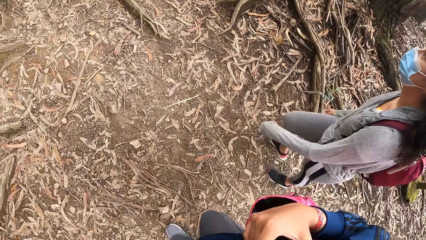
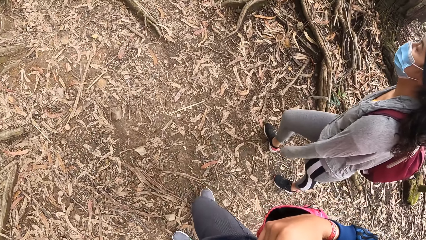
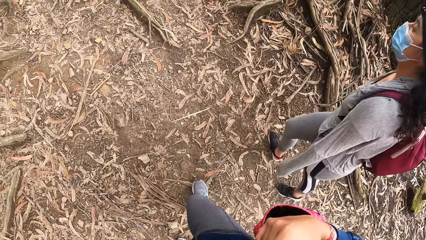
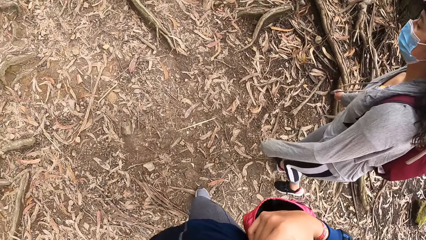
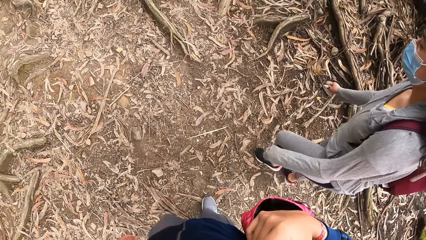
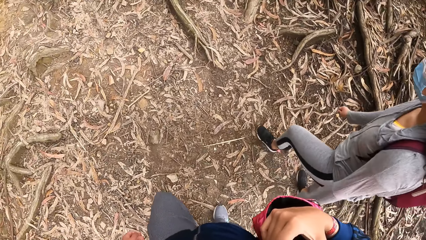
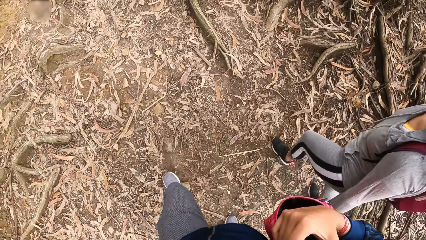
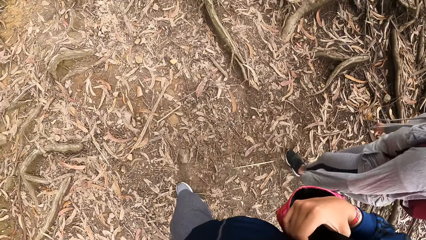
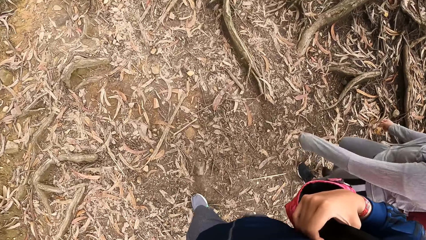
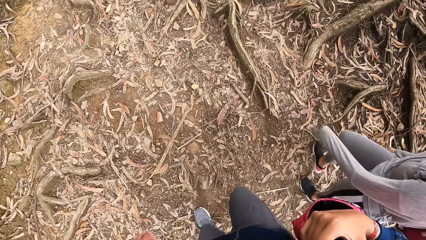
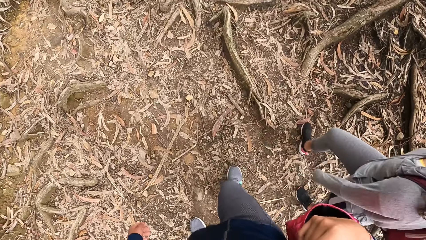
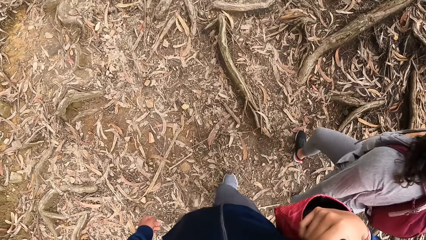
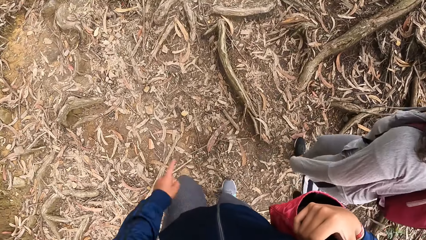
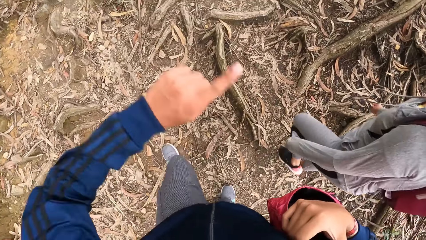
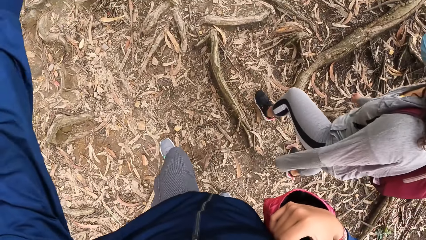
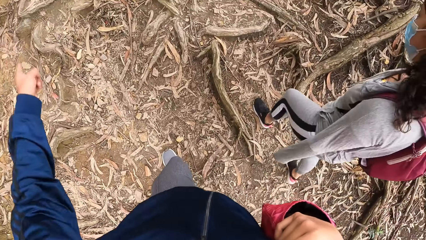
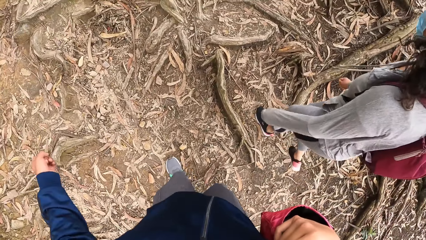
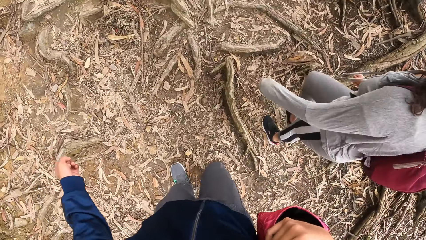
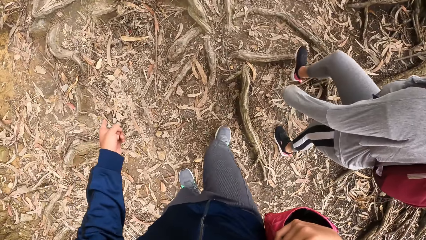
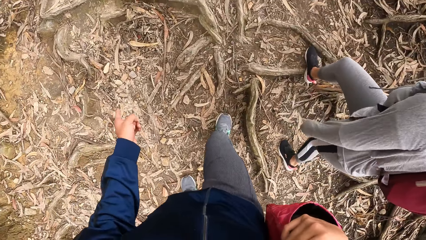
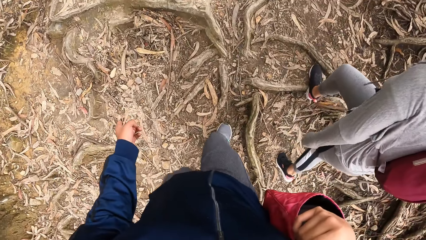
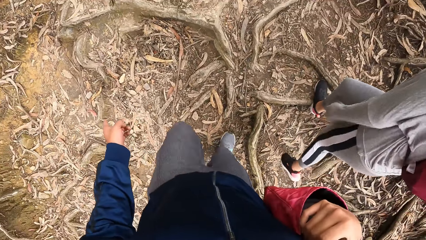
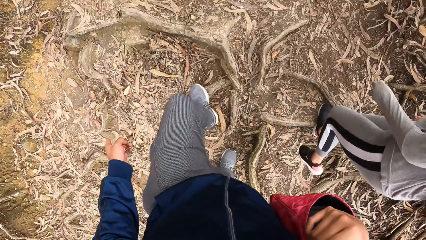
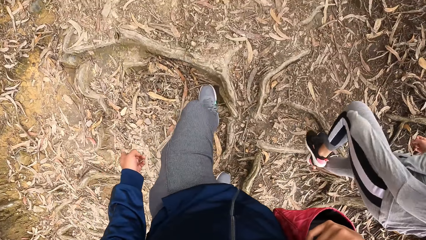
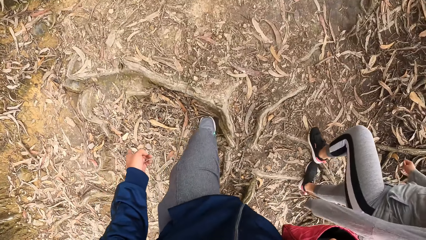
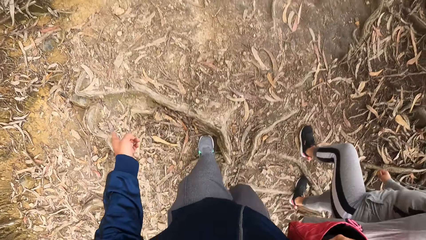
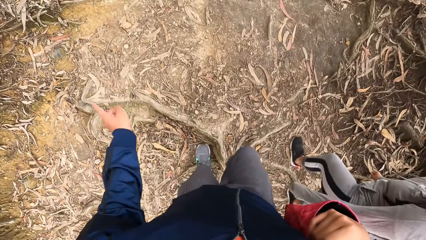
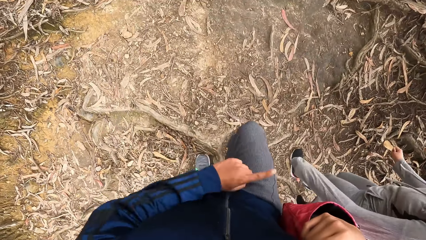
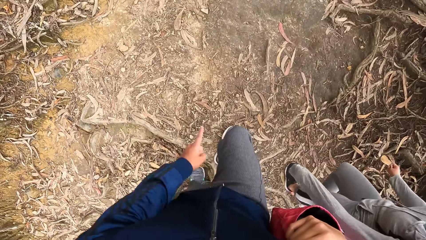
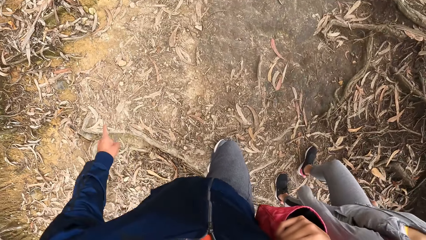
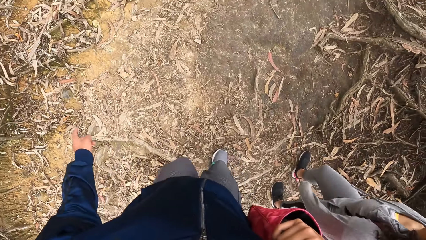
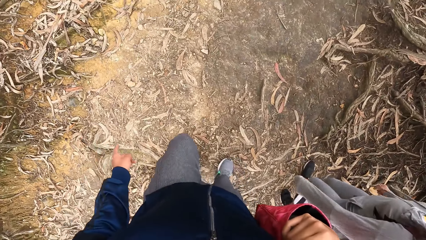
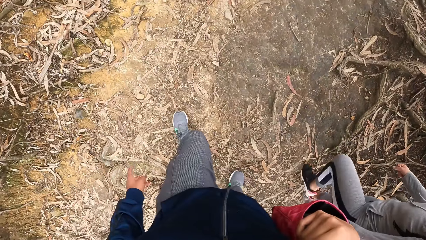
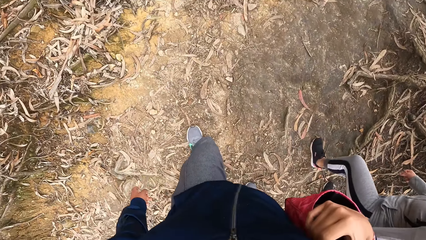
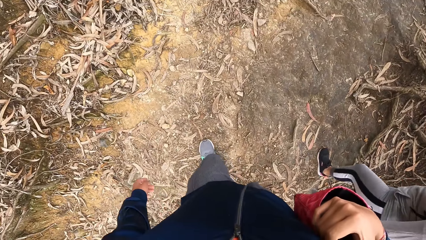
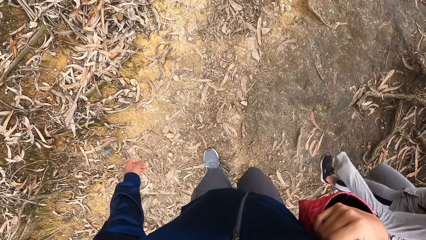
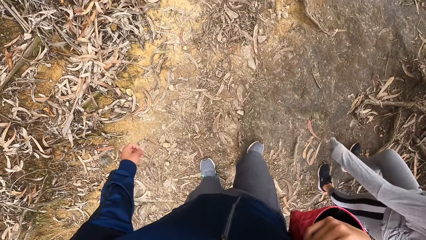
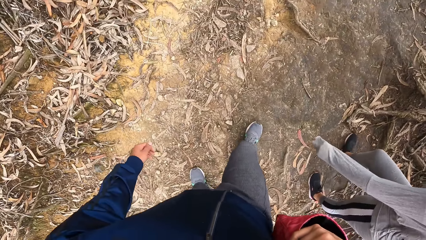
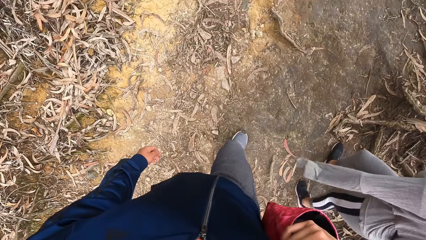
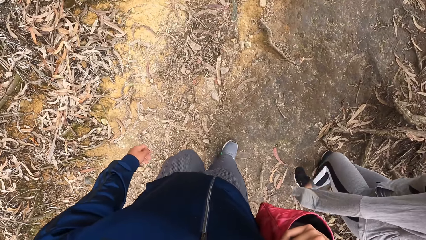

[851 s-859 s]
The camera wearer waves his hand to give a description.

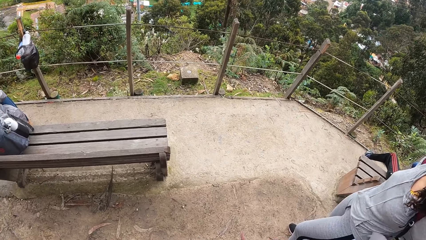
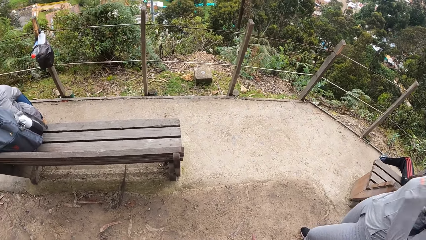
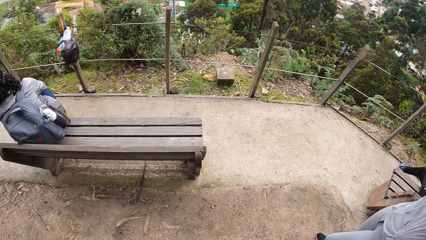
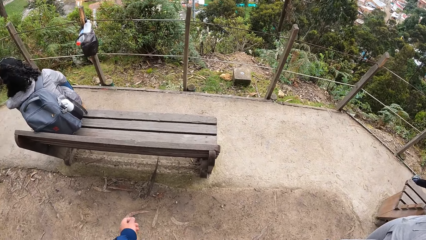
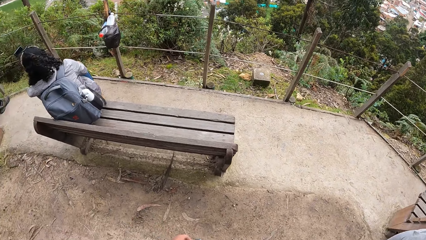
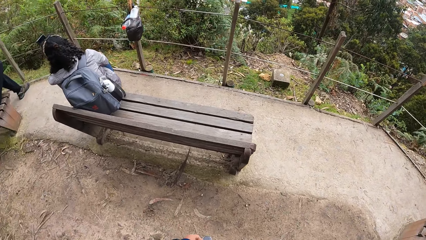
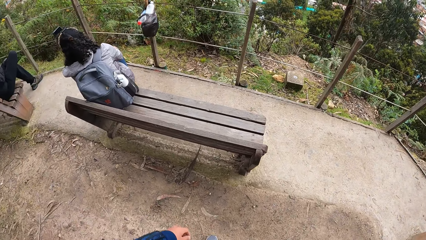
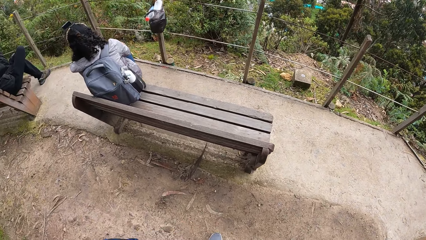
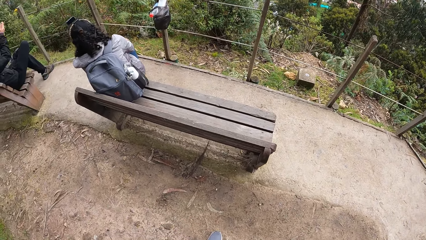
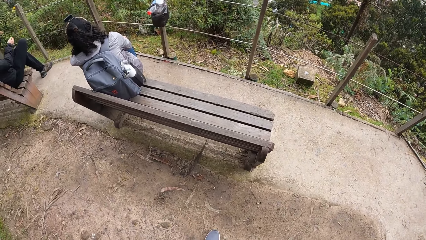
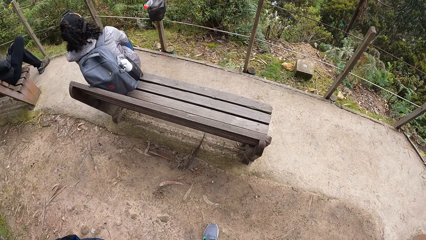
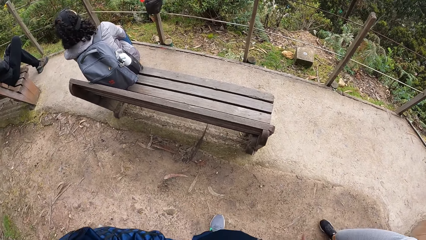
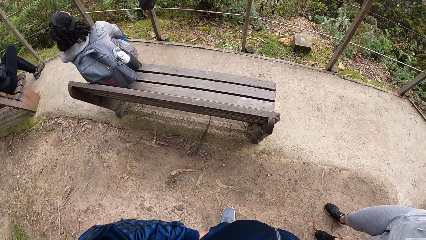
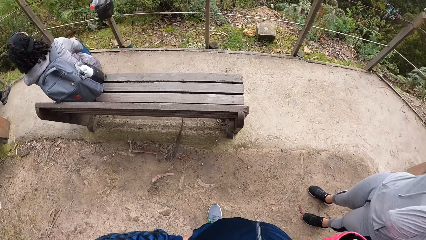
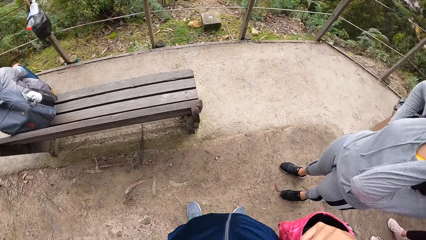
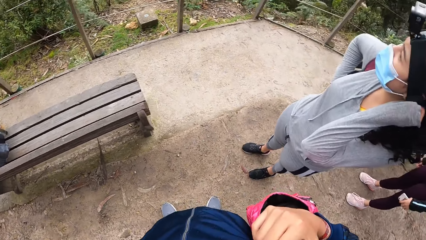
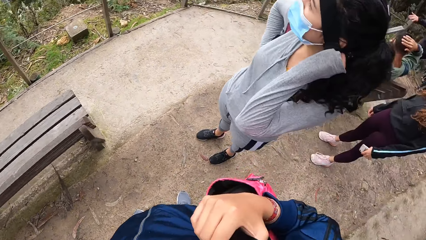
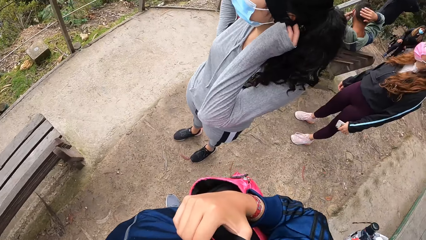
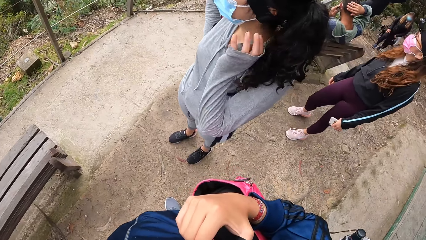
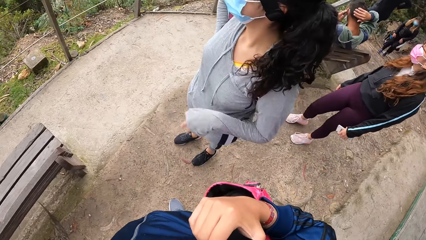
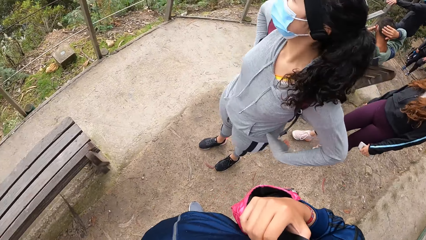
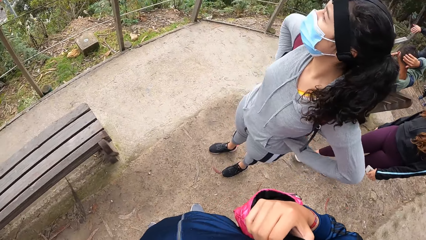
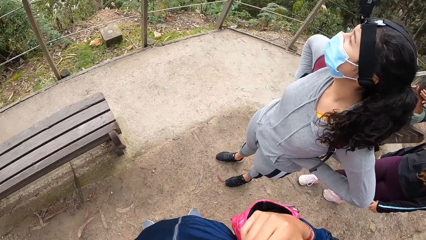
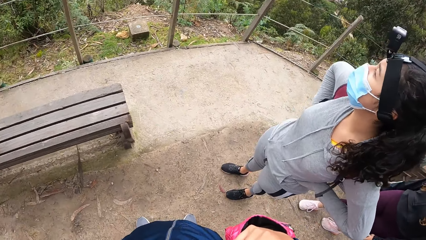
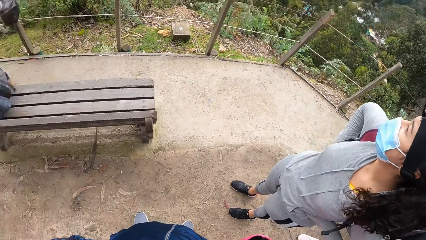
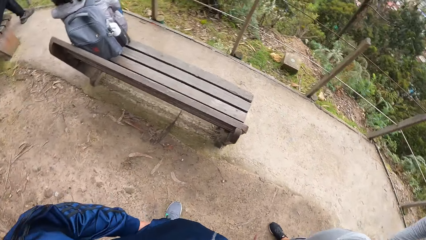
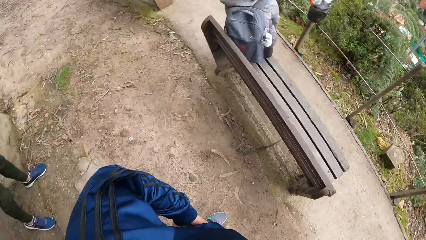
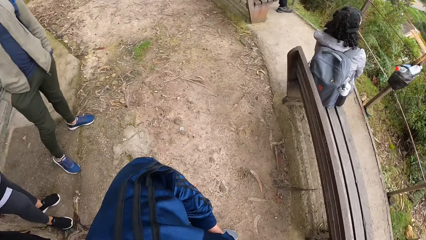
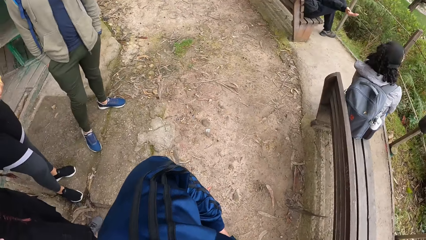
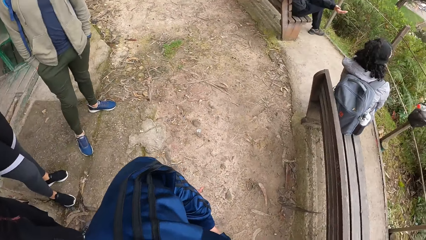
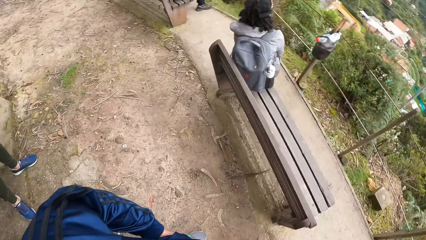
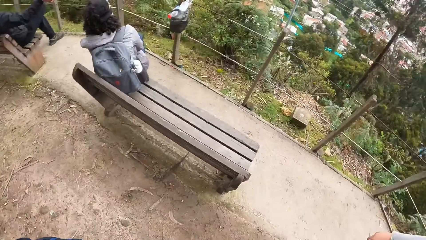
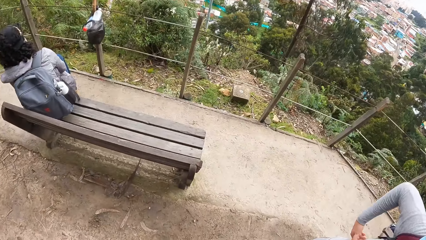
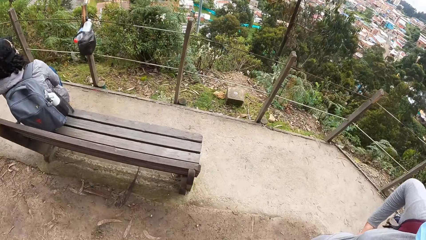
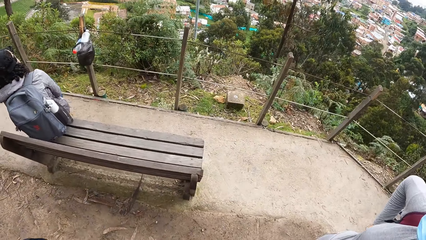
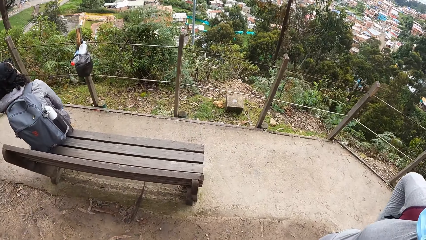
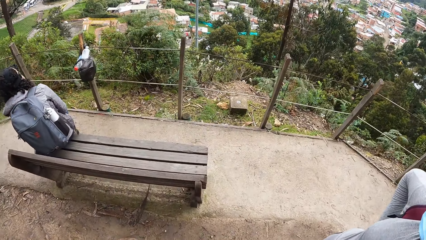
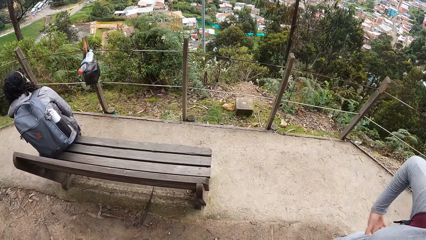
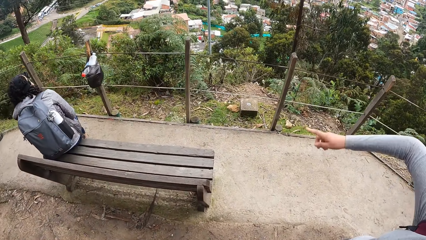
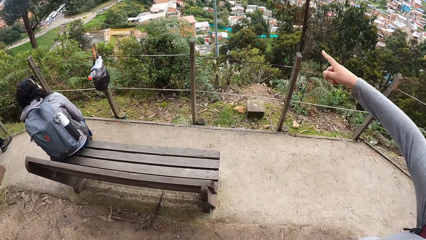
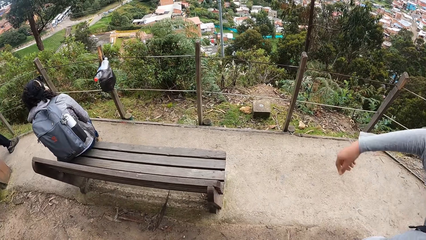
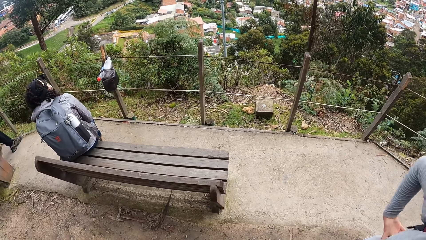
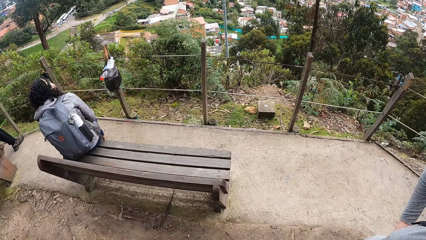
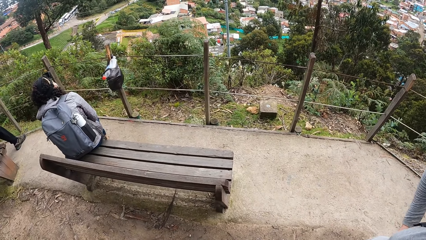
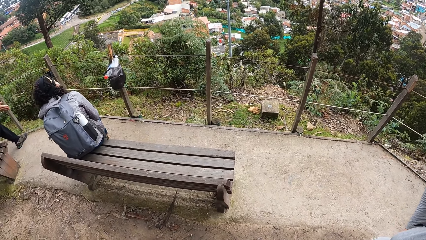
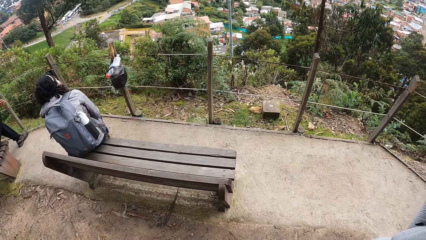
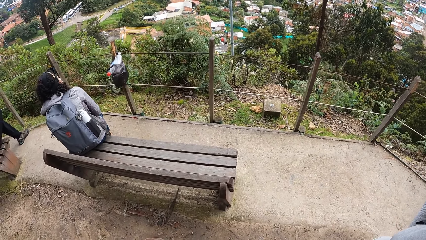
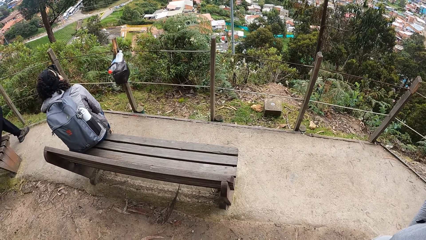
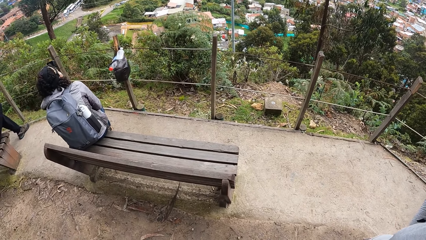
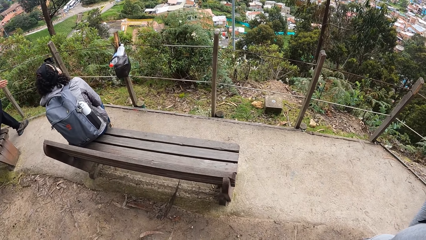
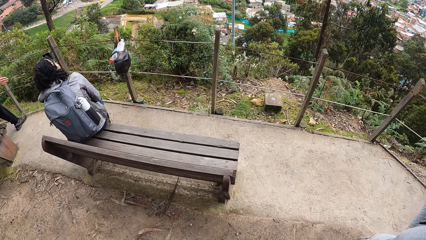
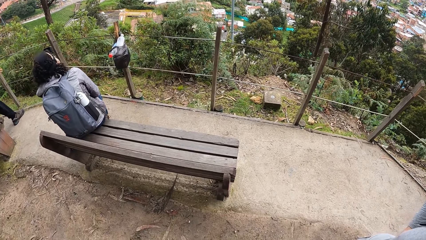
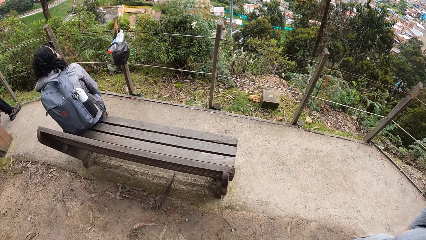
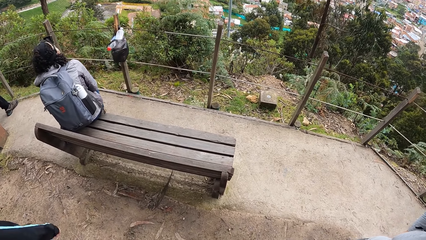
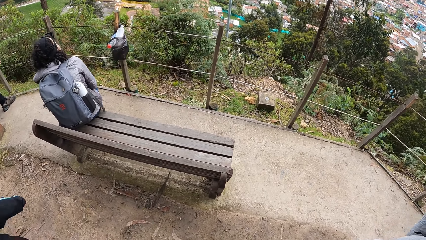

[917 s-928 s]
The camera wearer looks around. A woman places both hands on her waist.
